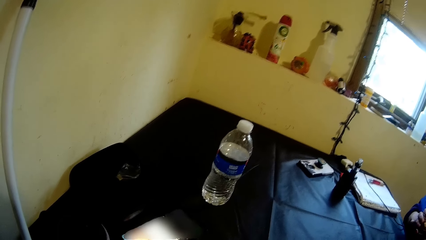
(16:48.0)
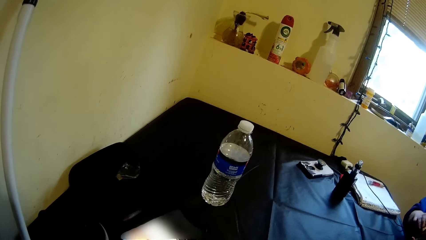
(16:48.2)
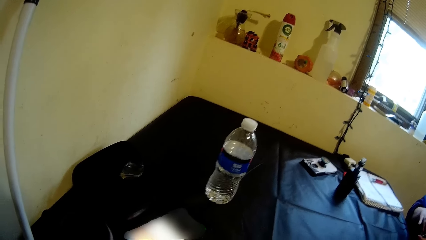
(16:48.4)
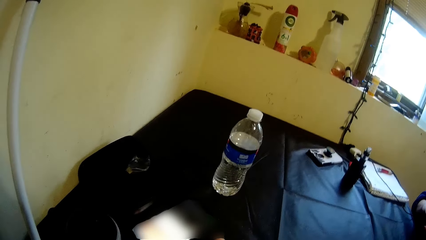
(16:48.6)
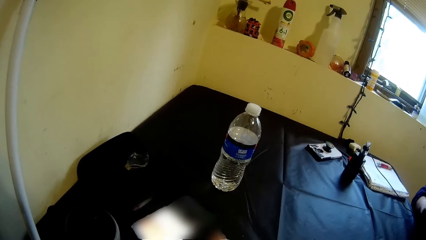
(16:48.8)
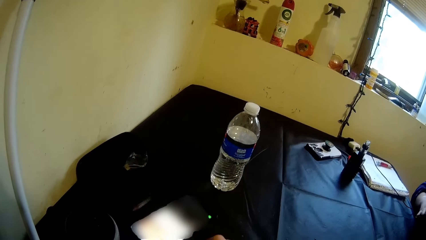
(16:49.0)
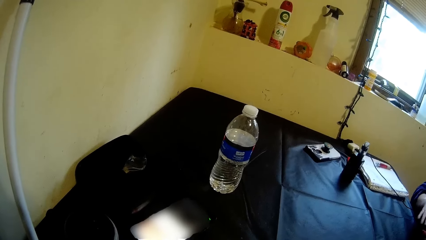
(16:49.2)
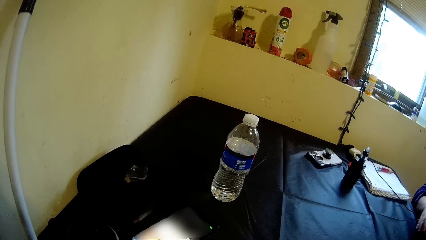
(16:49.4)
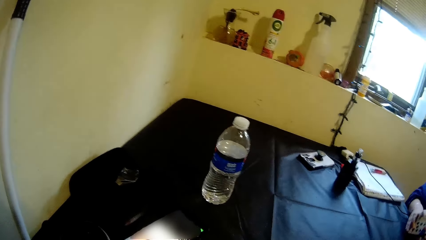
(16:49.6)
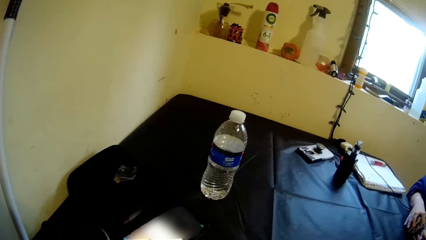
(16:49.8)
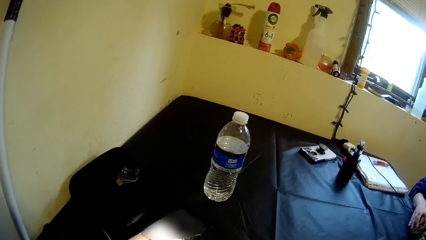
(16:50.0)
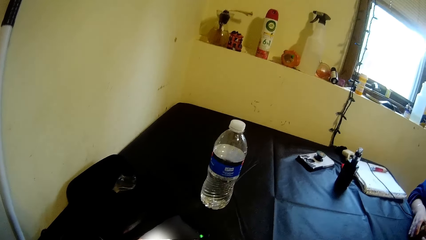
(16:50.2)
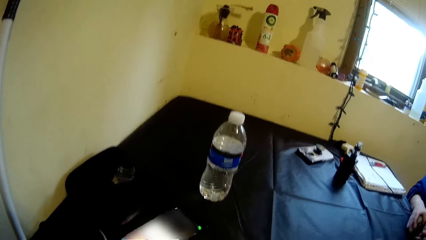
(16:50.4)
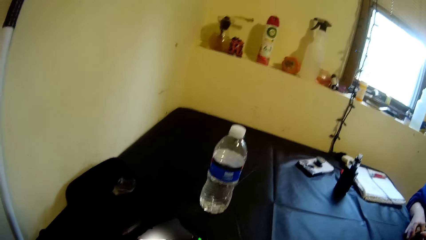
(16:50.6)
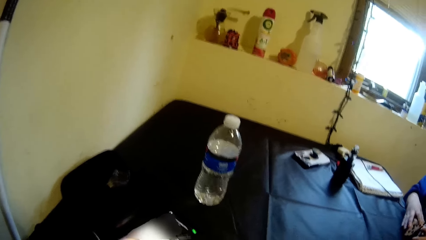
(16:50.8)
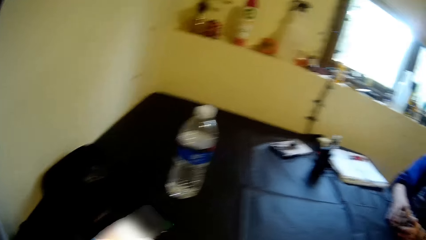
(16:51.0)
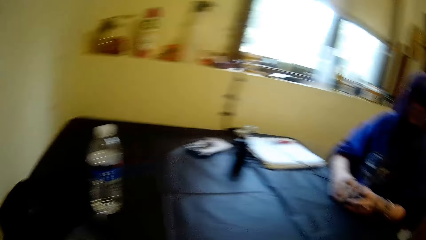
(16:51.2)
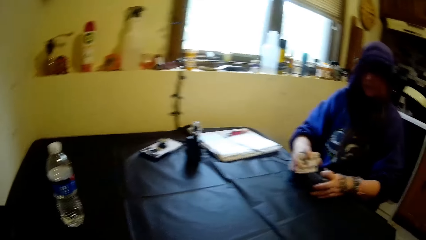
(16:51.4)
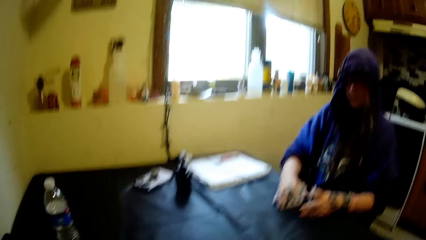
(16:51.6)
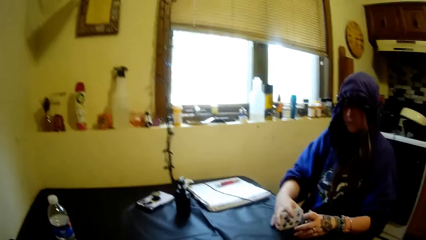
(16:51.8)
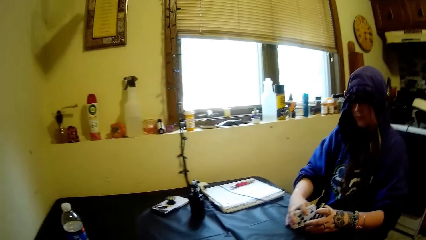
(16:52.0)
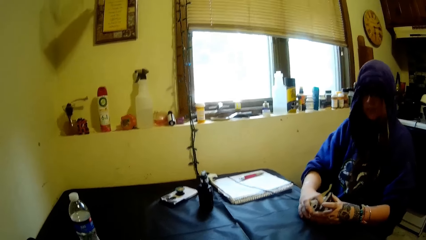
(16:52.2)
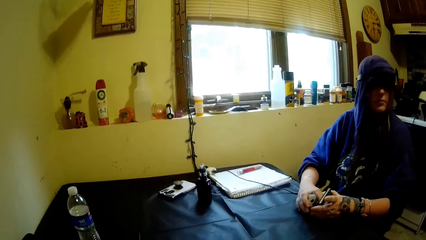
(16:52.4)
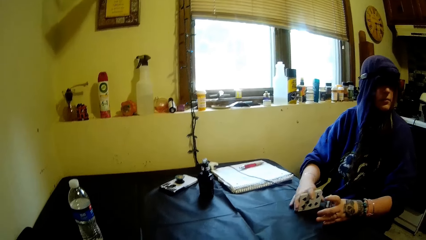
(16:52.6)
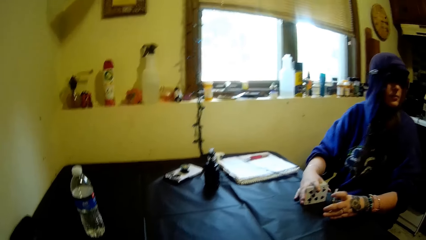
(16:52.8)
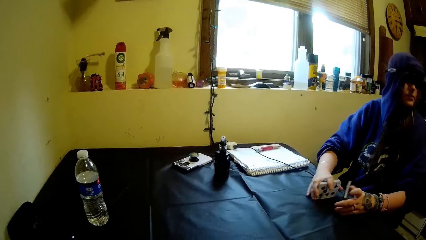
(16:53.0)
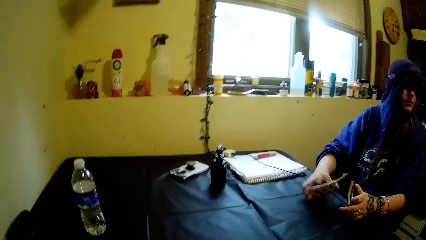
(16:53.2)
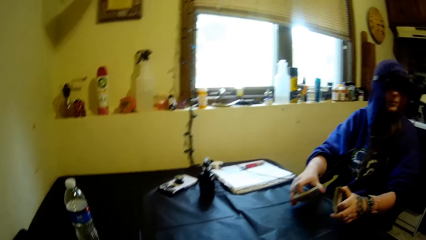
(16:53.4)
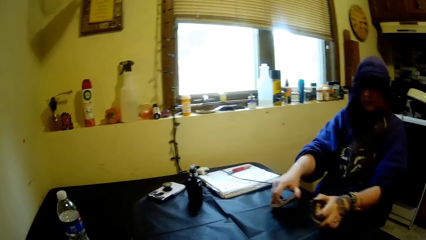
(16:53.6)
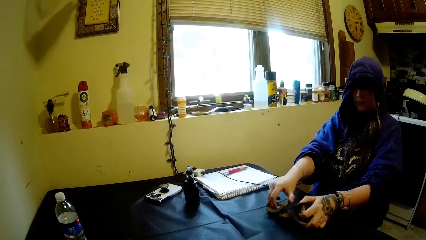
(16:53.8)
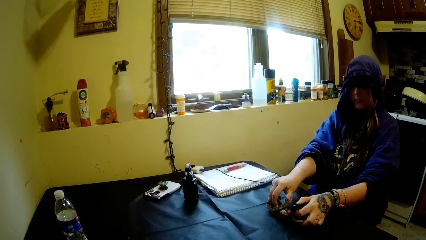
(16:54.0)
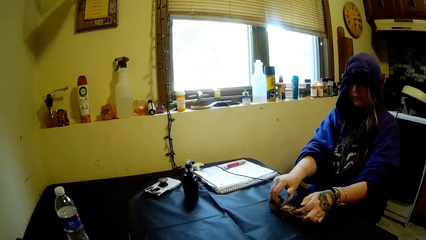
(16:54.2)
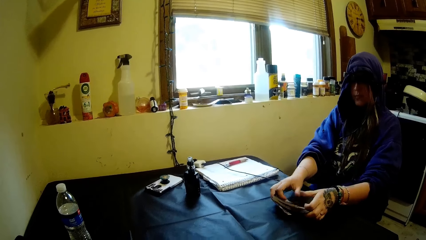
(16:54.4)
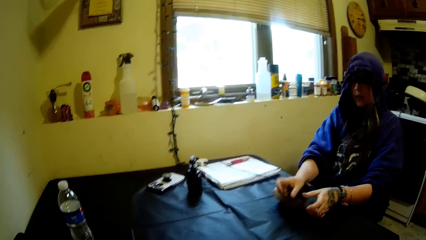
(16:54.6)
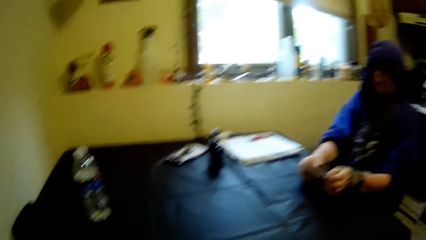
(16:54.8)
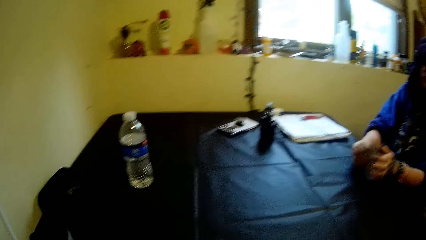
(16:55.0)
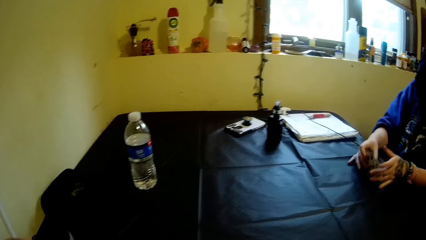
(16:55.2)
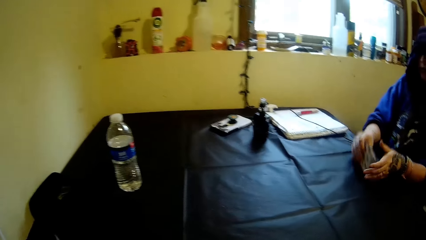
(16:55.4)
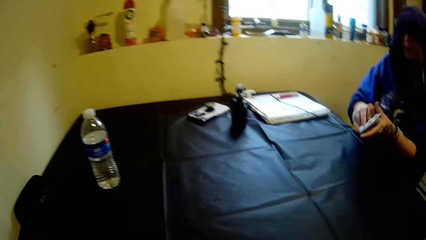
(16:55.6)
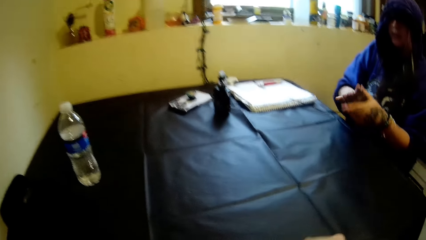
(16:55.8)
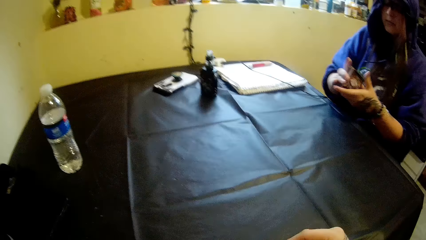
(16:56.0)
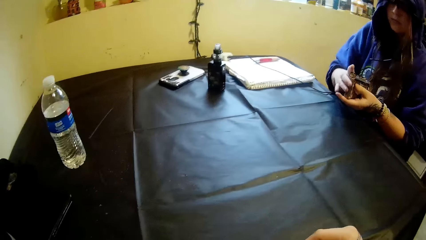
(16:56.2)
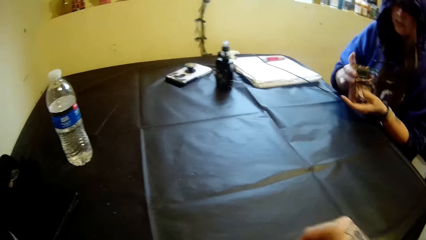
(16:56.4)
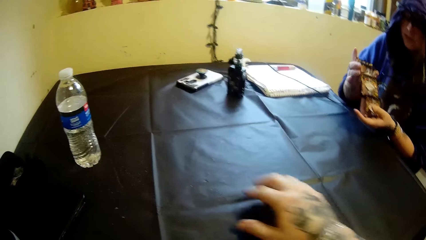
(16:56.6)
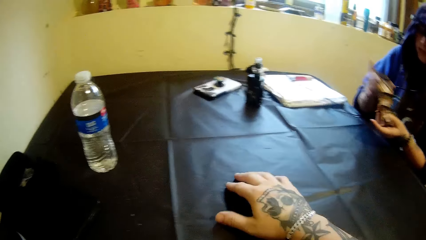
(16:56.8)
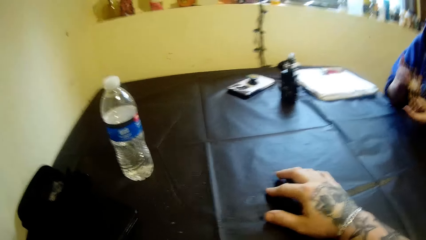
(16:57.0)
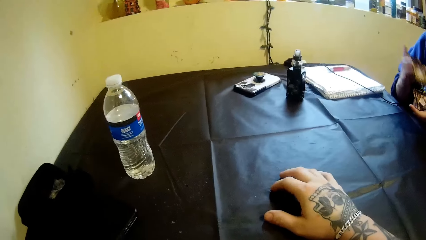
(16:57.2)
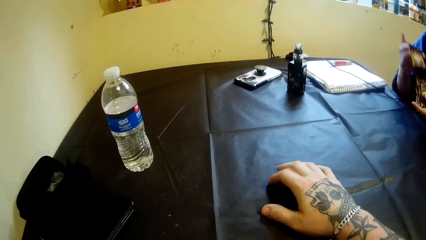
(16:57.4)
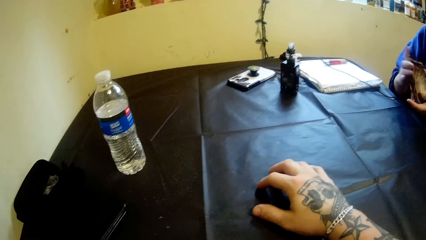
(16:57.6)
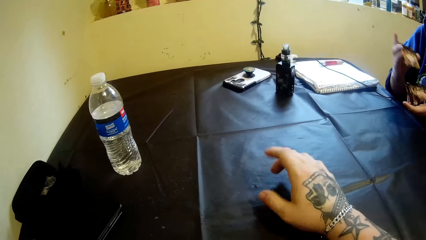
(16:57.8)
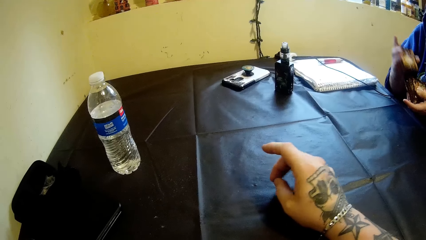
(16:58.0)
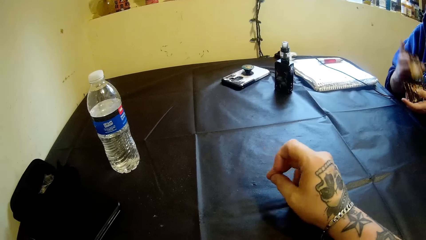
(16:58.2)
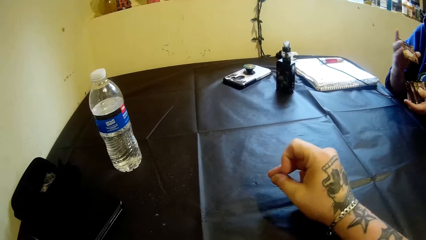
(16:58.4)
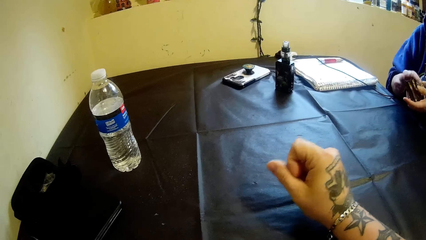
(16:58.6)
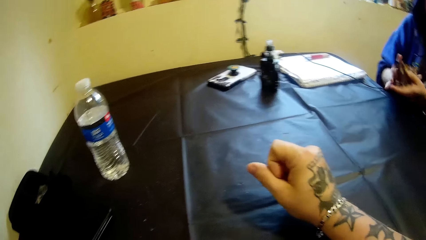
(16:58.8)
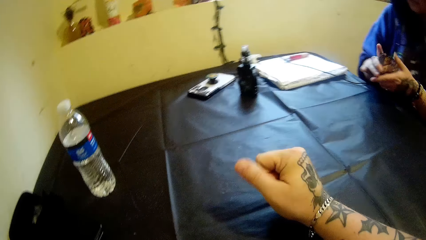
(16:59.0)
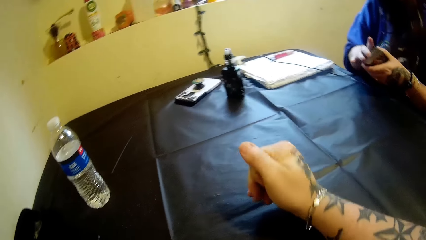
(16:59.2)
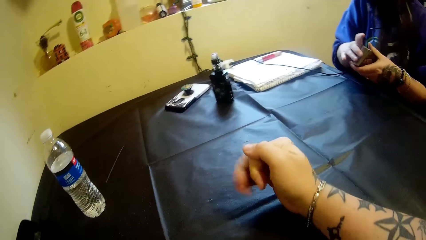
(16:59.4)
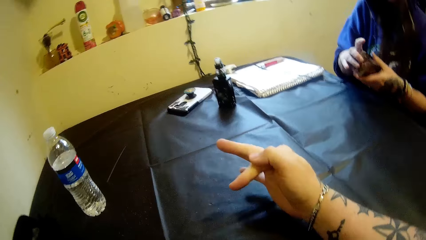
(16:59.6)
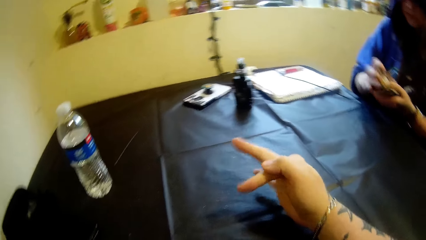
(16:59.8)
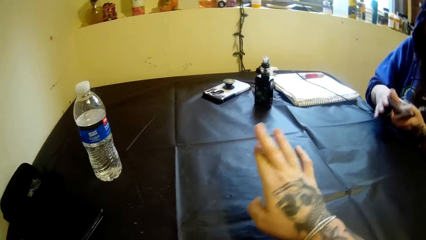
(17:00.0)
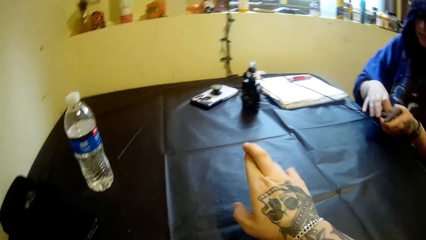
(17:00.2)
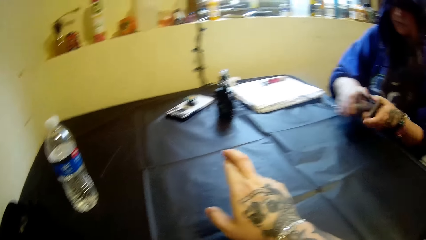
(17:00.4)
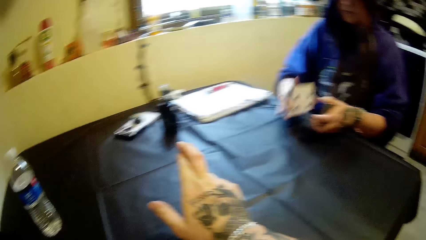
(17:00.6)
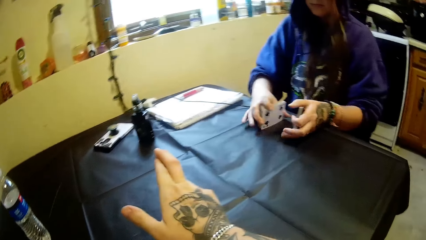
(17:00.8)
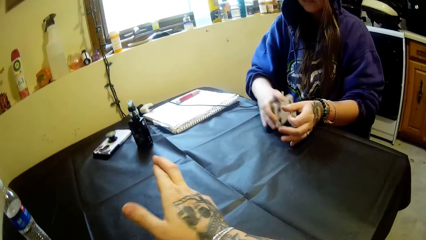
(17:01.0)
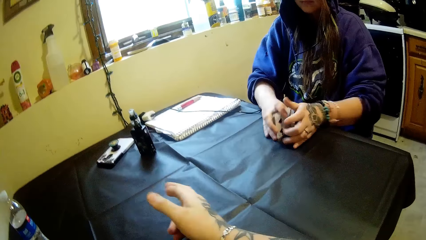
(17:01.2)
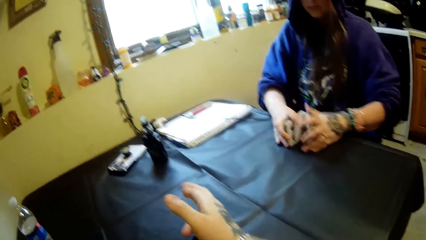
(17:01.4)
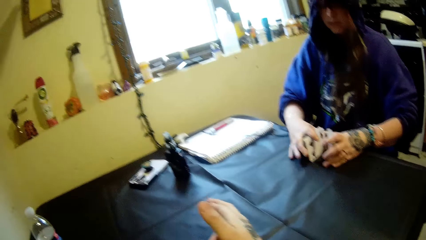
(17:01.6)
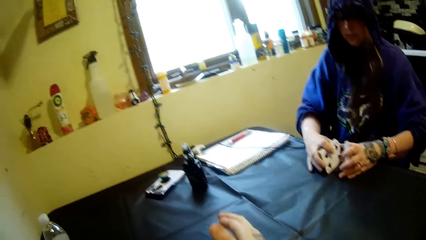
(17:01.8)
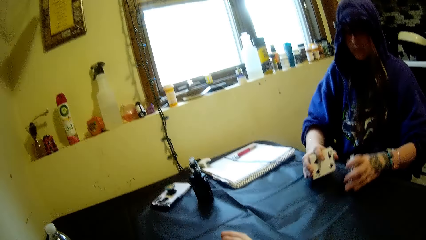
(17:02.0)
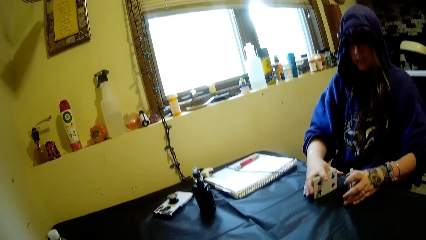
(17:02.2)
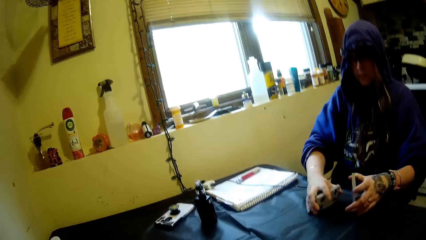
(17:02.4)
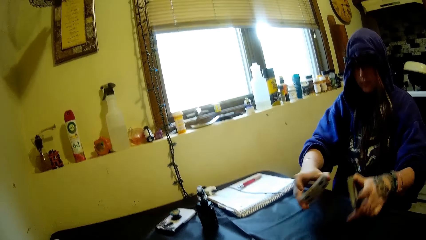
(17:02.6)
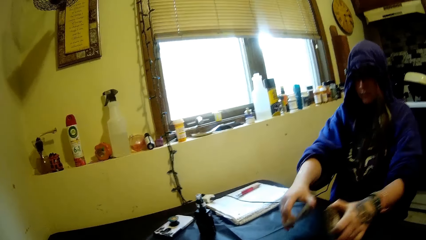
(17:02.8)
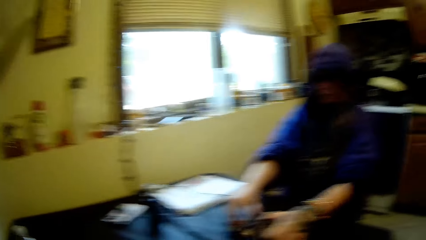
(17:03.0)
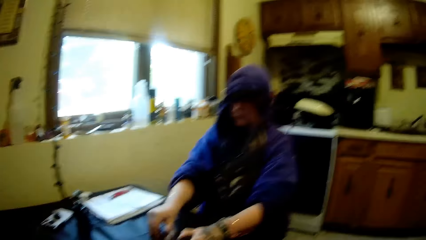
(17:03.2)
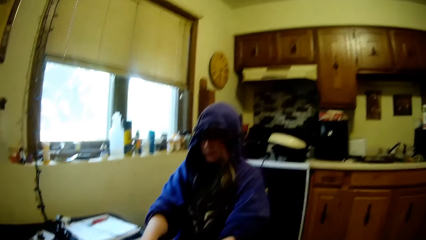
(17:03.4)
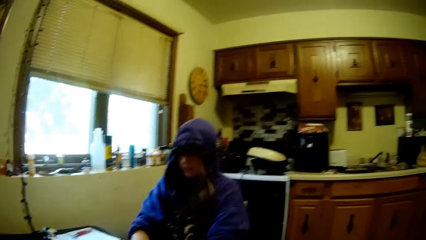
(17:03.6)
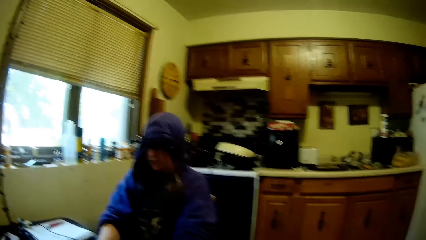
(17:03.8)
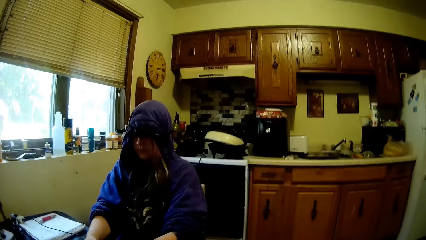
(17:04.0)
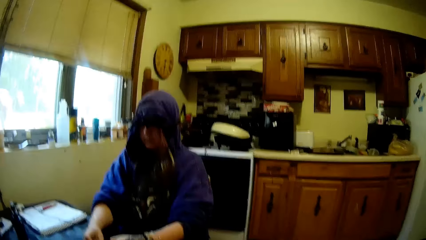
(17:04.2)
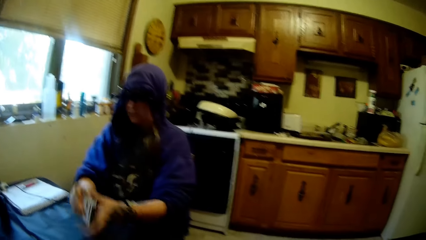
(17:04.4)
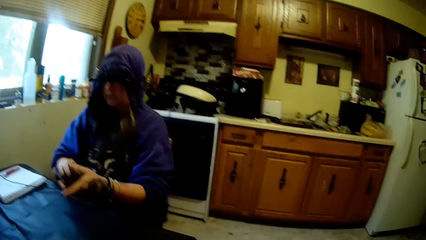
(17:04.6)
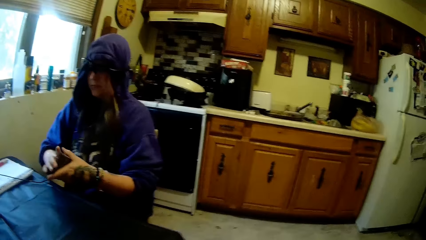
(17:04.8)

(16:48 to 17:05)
A woman adjusts the cards on the table. The camera wearer holds the table. The woman shuffles the cards in her hands. The camera wearer pulls the hand on the table. He moves his right hand on the table. He taps the table. The woman shuffles the cards in her hands. The camera wearer folds the right hand. He lifts the right hand. He shakes the right hand. The woman adjusts the cards on the table. The camera wearer looks around.
